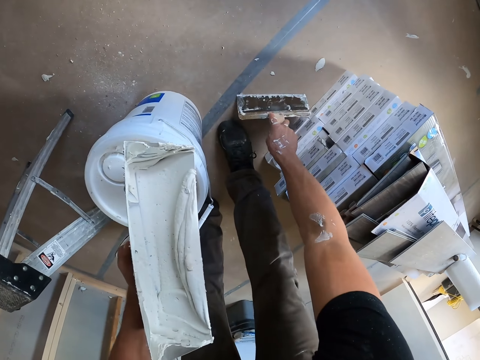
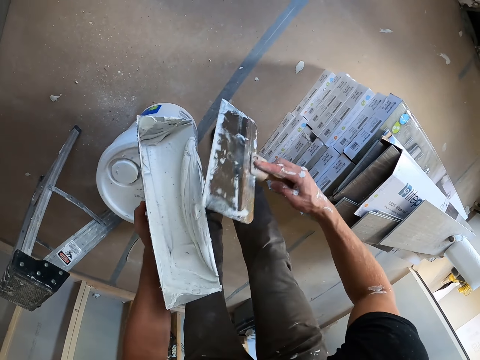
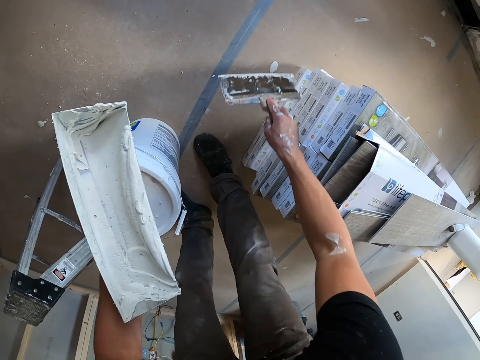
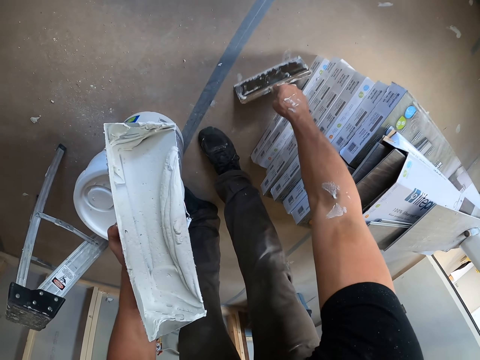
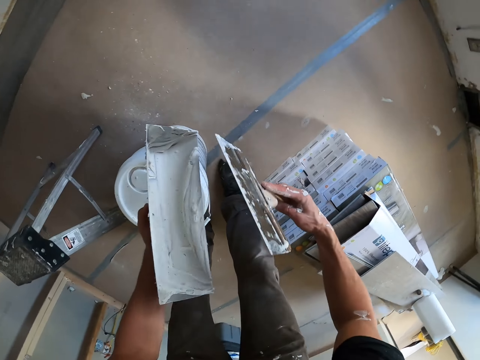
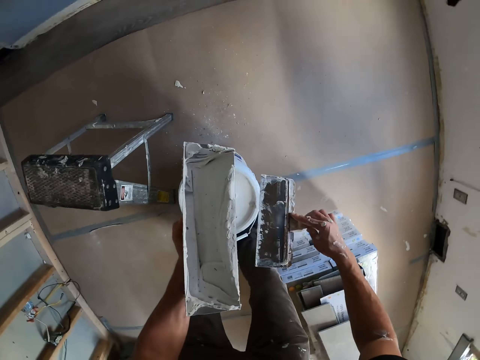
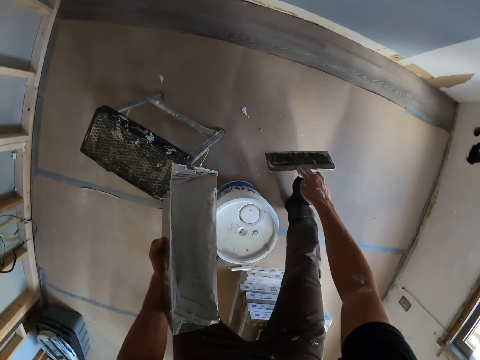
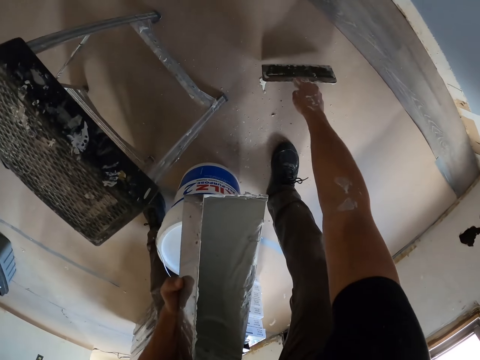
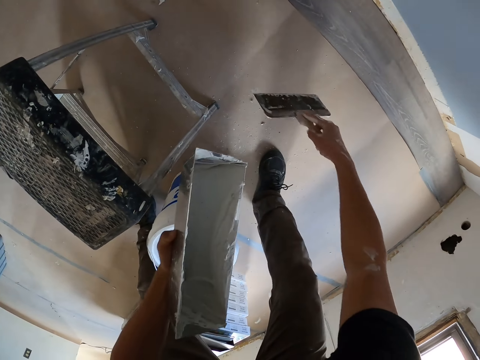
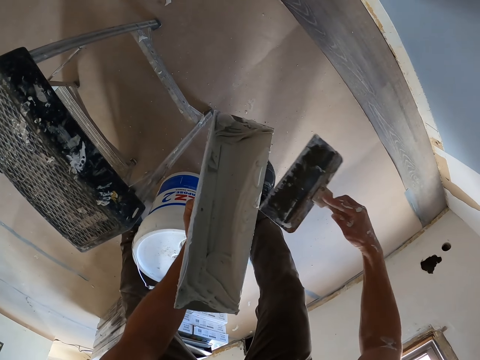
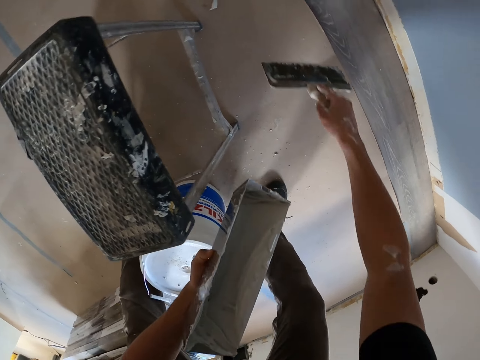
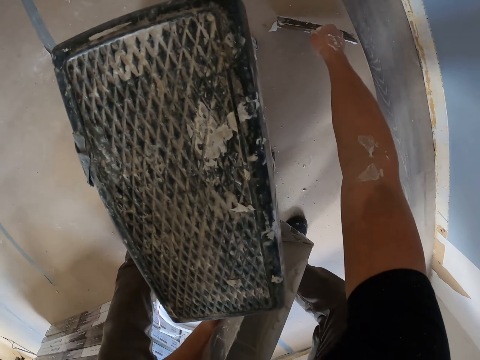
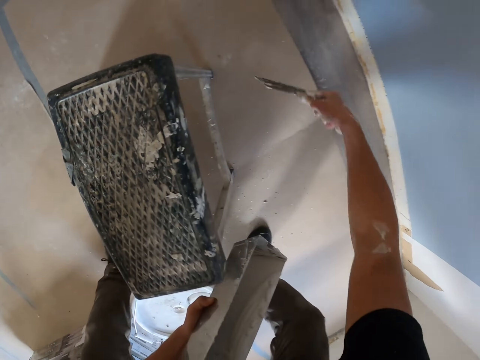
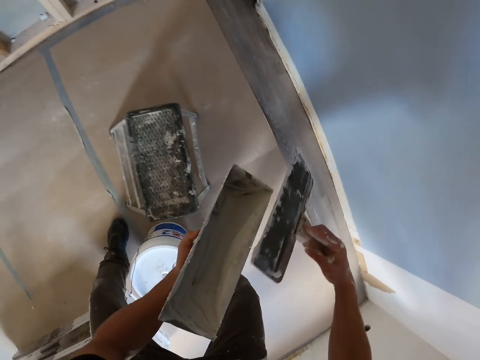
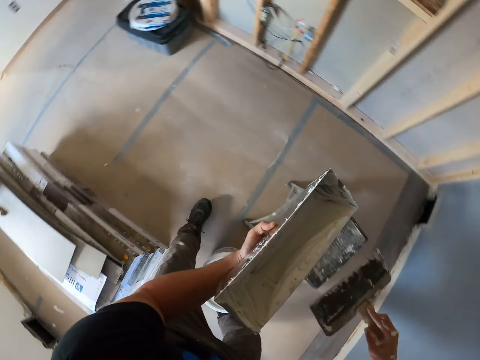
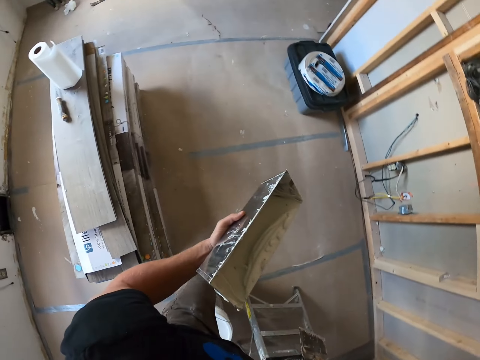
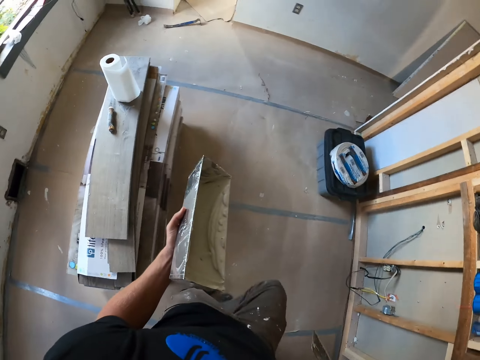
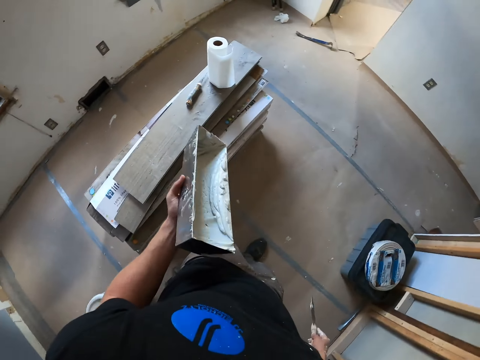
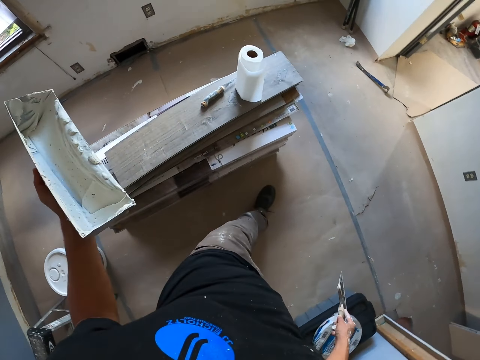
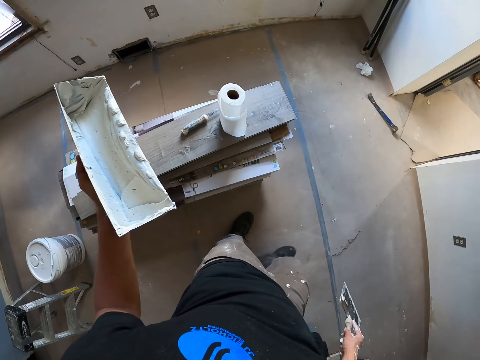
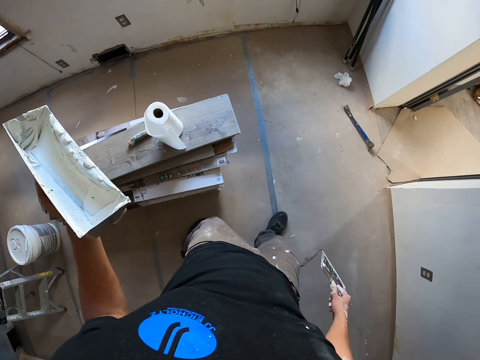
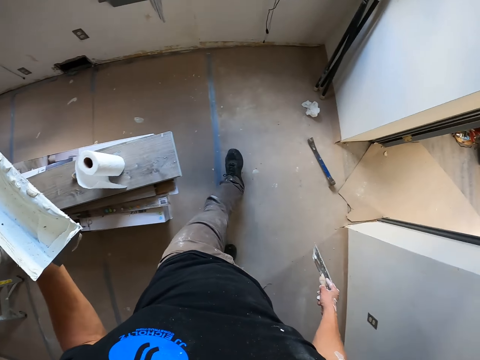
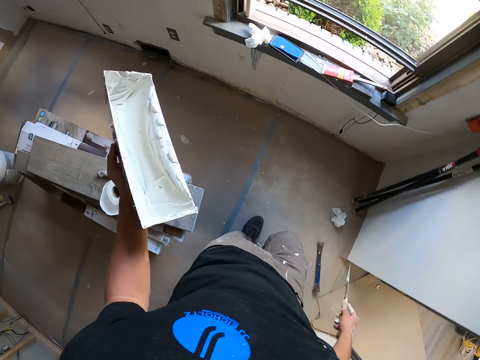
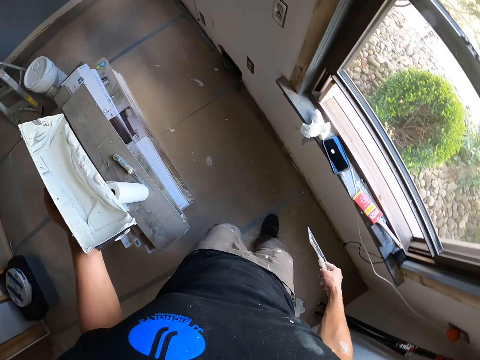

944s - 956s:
The camera wearer wipes paint off the floor with the paintbrush. They wipe paint off the paintbrush. They wipe paint off the floor with the paintbrush. They wipe the paint off the paintbrush. They wipe paint off the floor with the paintbrush. They wipe the paint off the paintbrush. They wipe the paint off the floor with the paintbrush. They wipe the paint off the paintbrush. They walk to the other side.

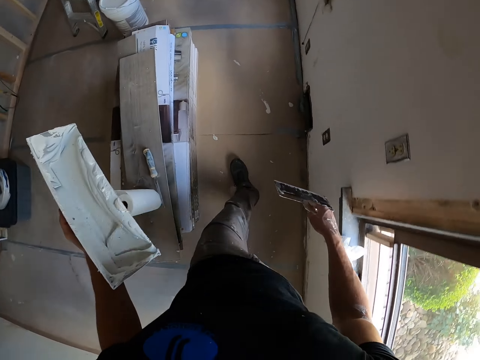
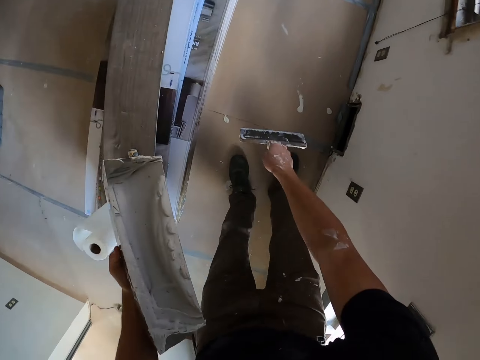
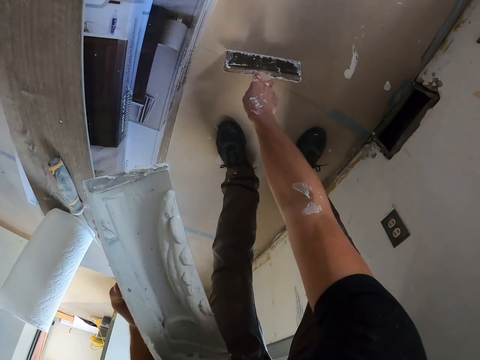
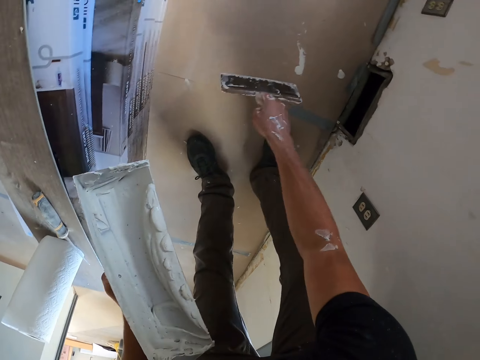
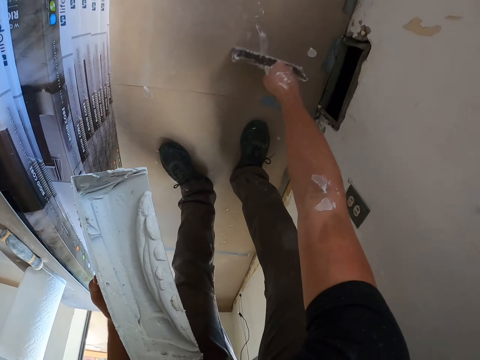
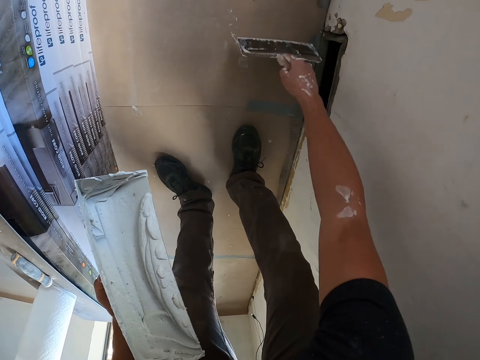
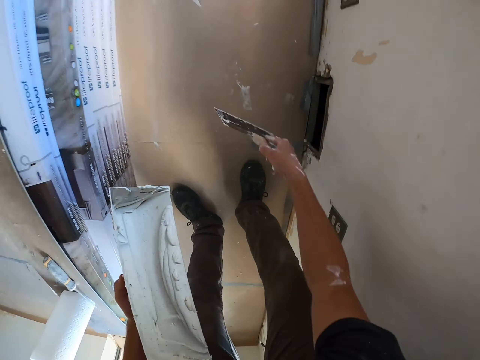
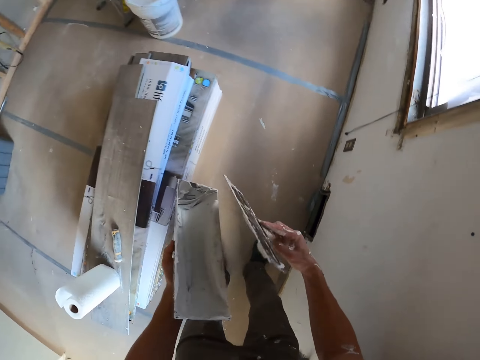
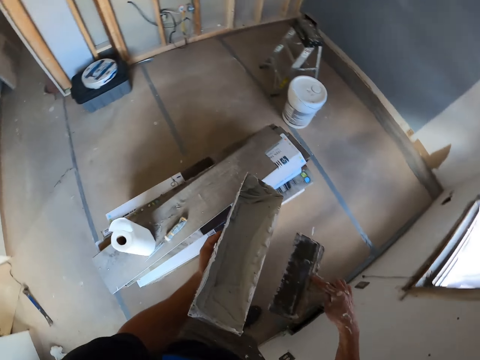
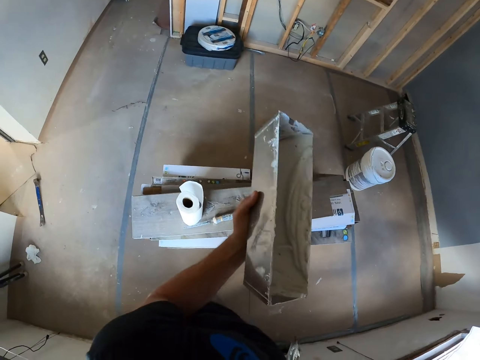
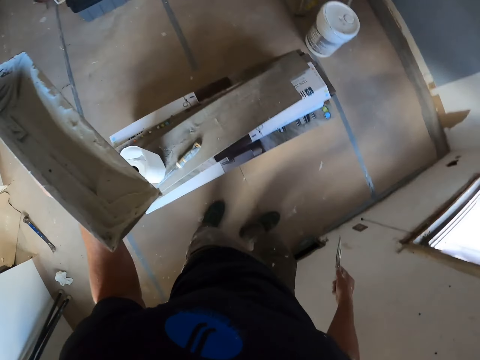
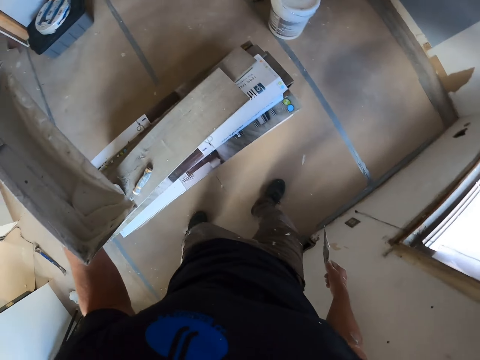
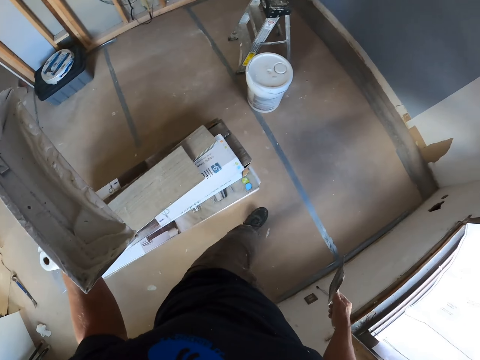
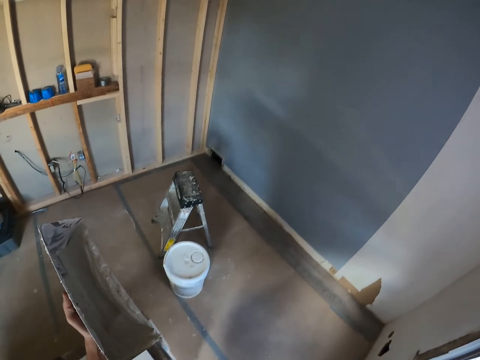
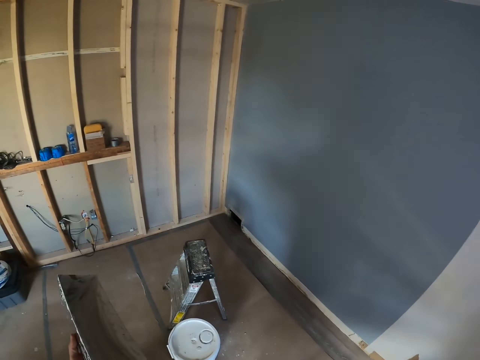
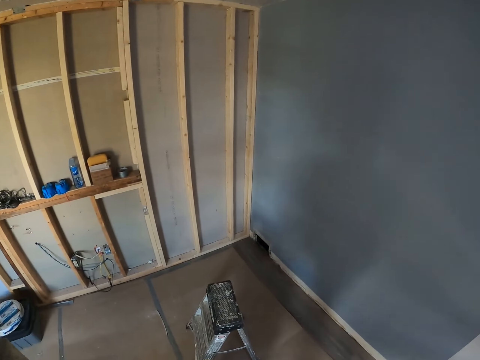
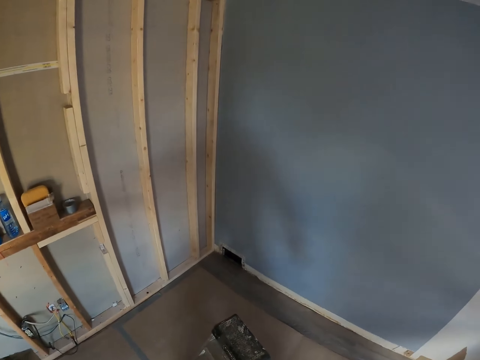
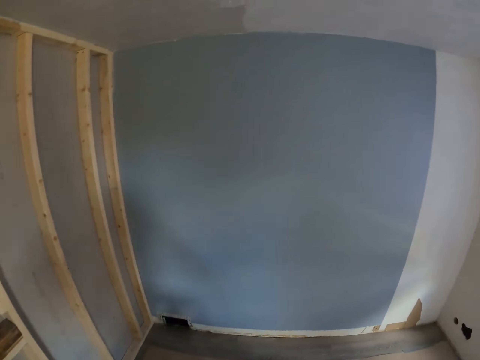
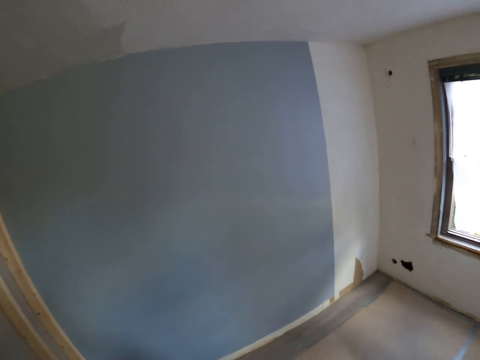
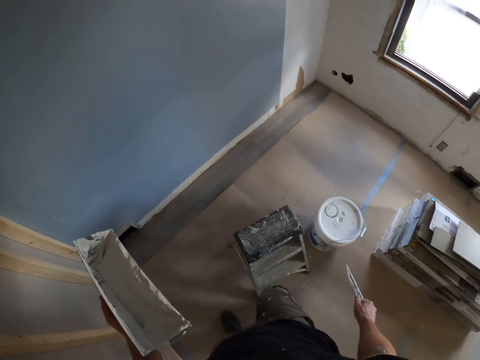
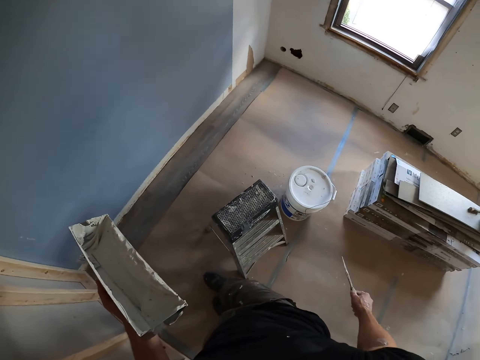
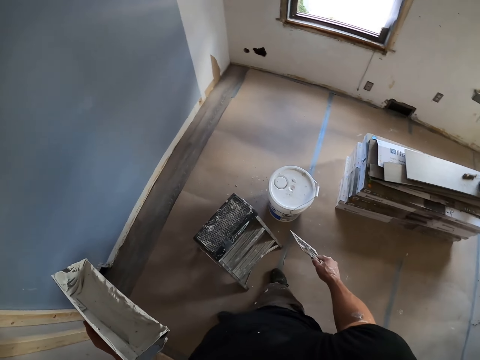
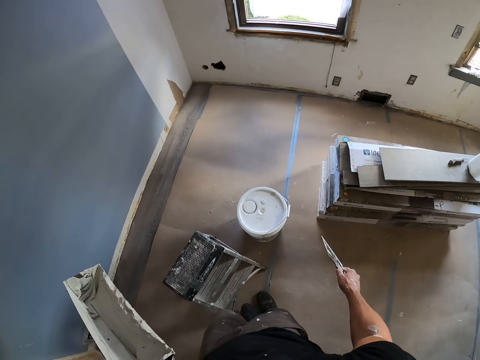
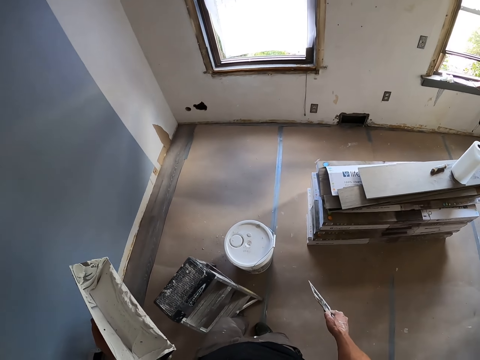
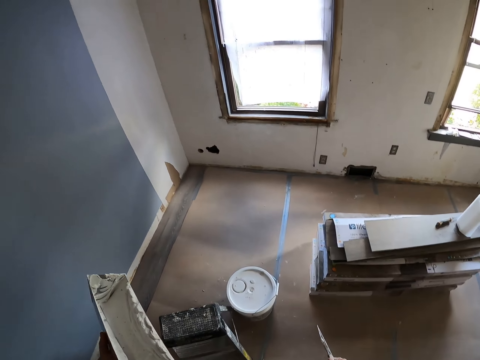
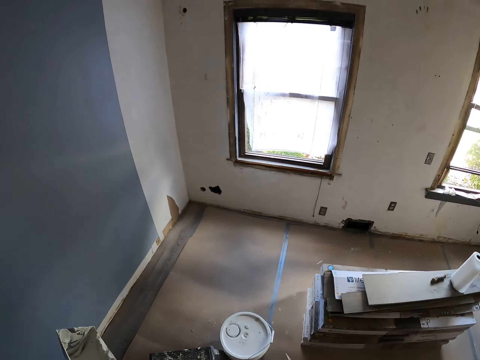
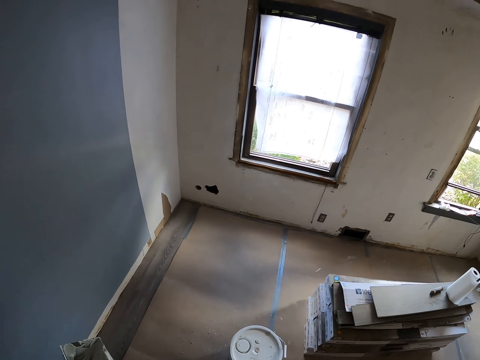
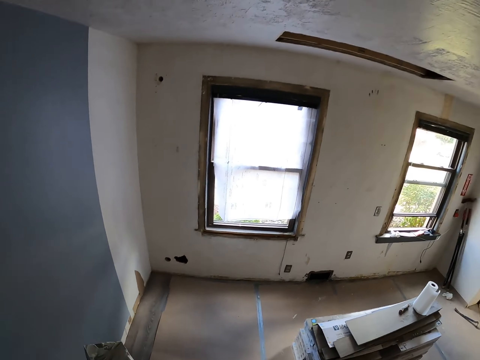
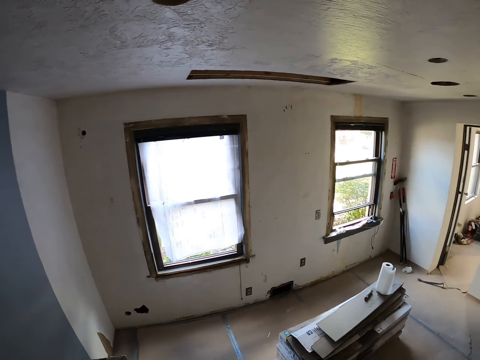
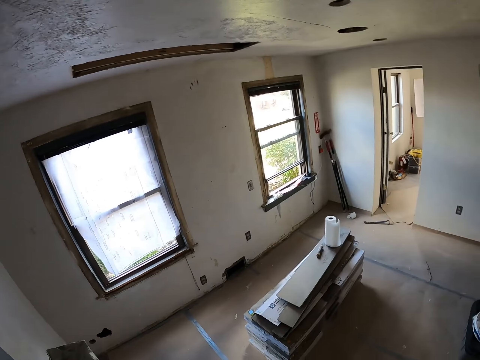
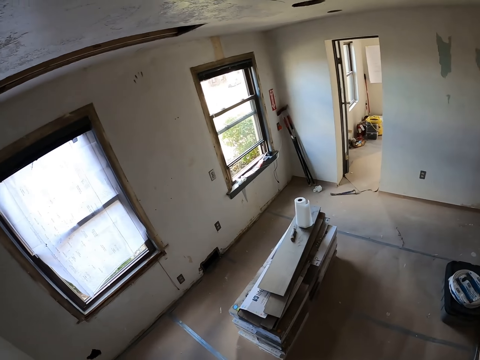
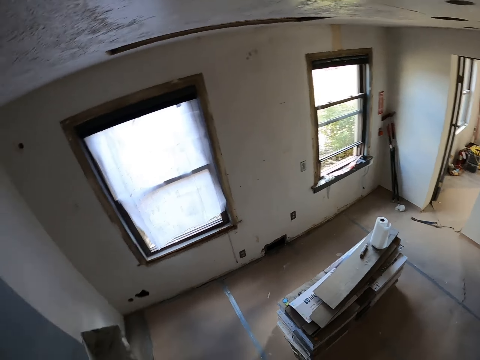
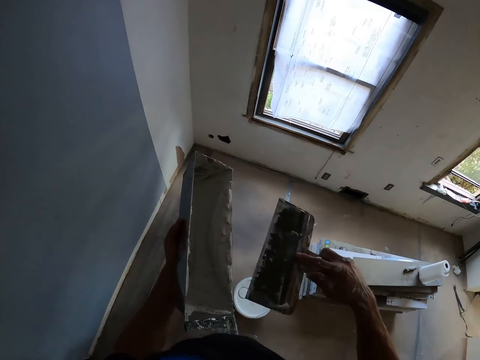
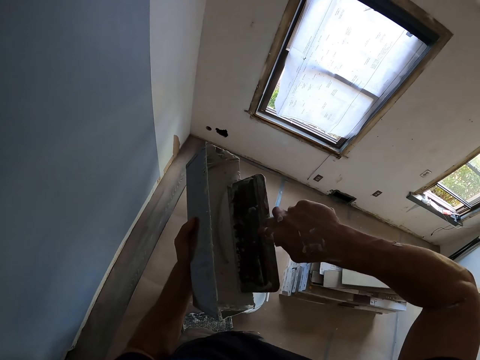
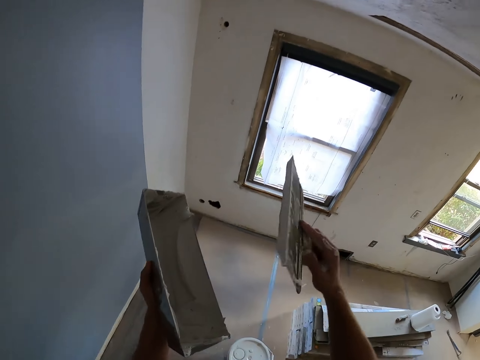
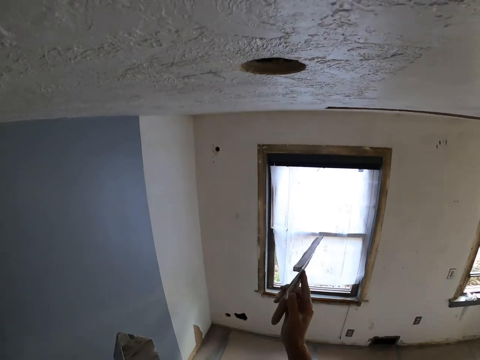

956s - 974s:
The camera wearer wipes the paint off the floor with the paintbrush. They pick up the paint. They wipe the paint off the paintbrush. They put the paint in the container. They move around. They adjust the ladder with the leg. They look around. They dip the paintbrush in the paint. They pick up the paint.
